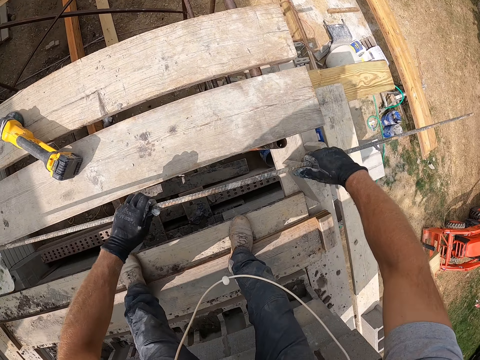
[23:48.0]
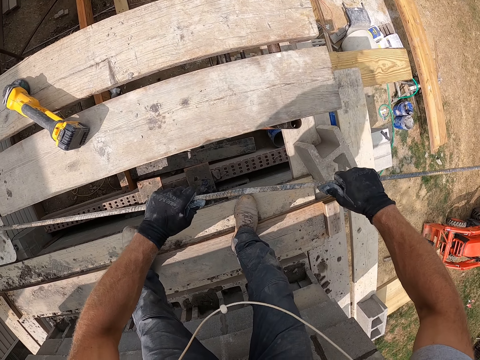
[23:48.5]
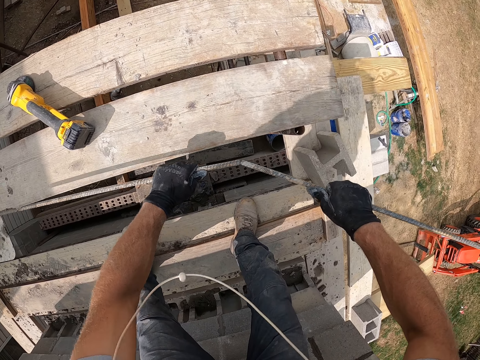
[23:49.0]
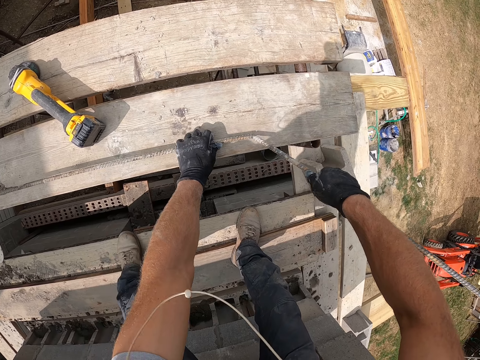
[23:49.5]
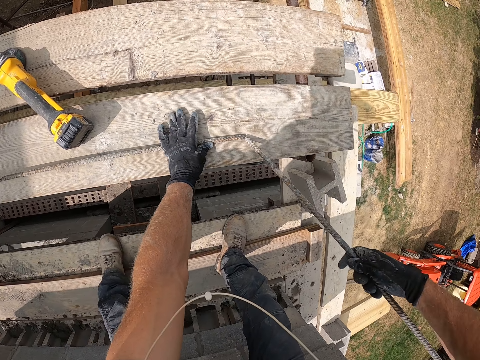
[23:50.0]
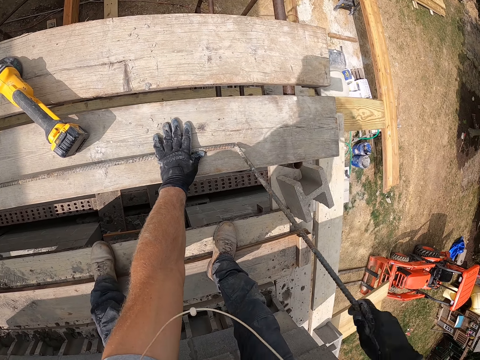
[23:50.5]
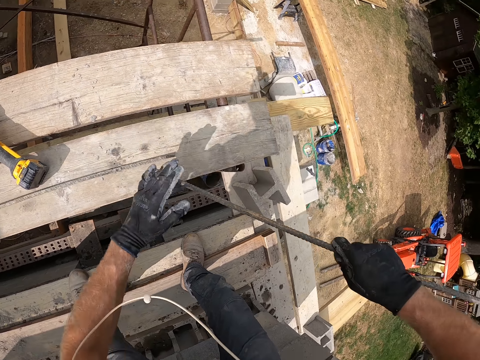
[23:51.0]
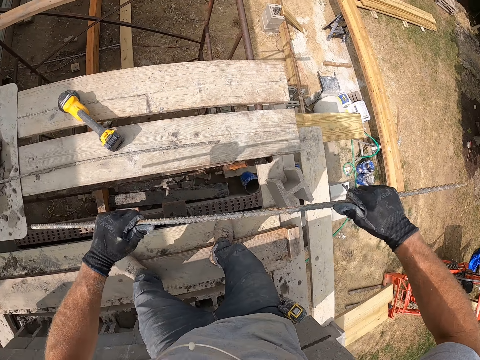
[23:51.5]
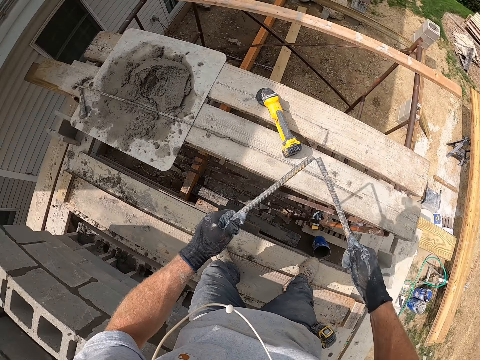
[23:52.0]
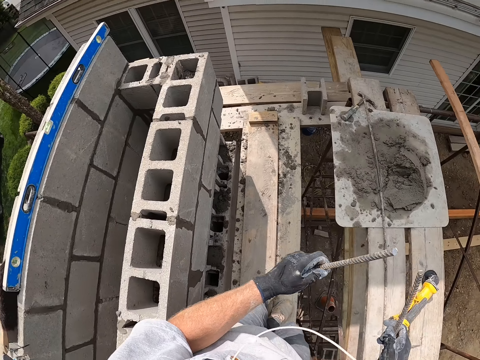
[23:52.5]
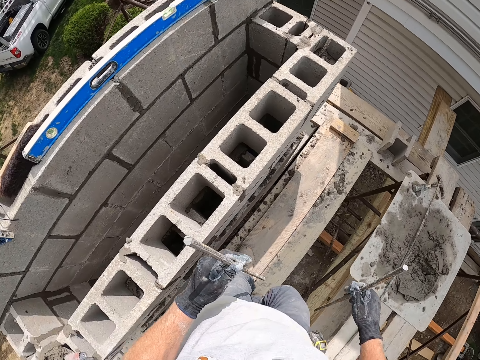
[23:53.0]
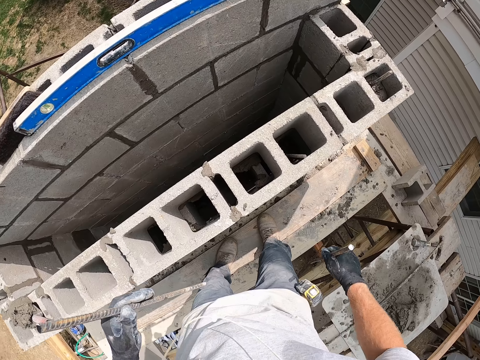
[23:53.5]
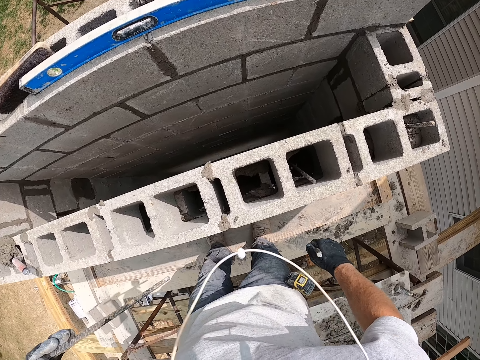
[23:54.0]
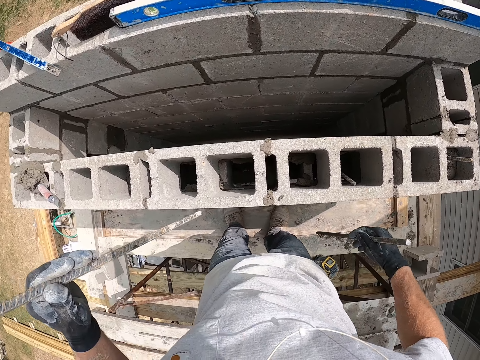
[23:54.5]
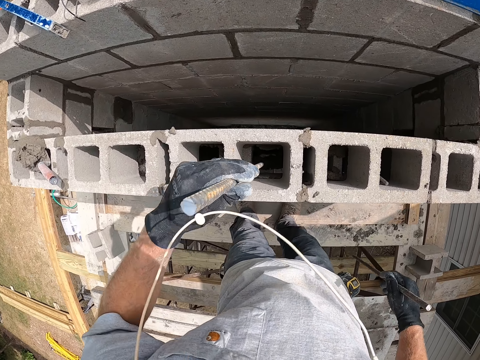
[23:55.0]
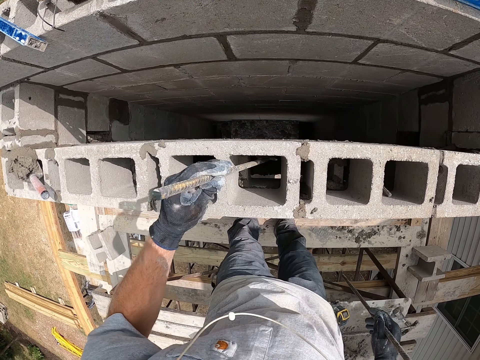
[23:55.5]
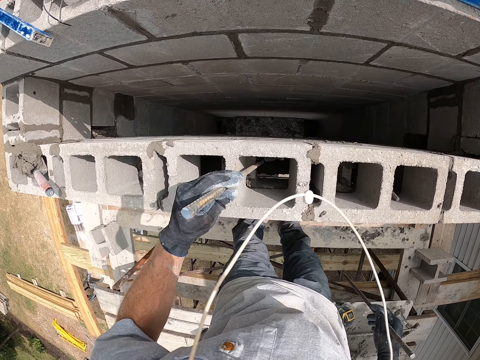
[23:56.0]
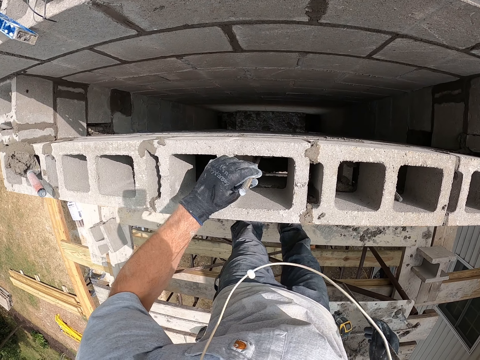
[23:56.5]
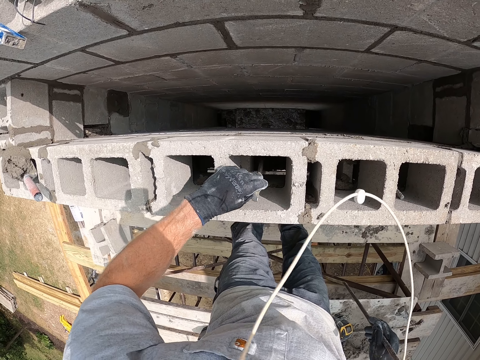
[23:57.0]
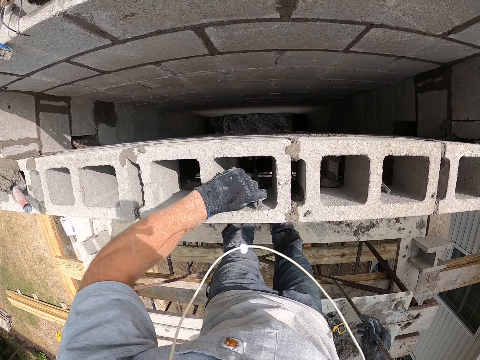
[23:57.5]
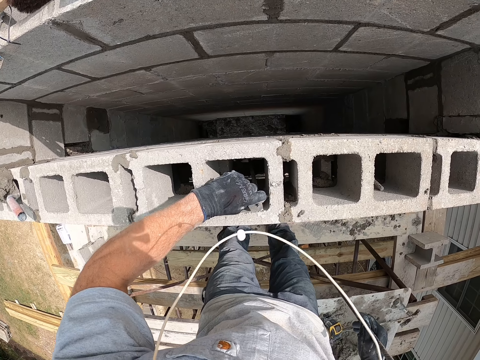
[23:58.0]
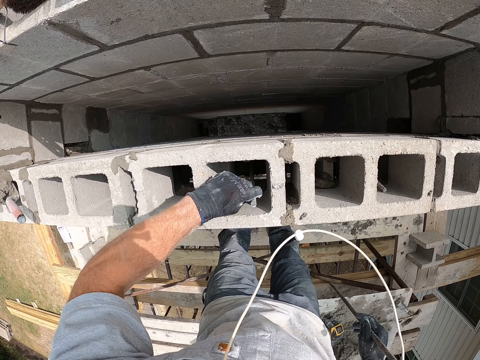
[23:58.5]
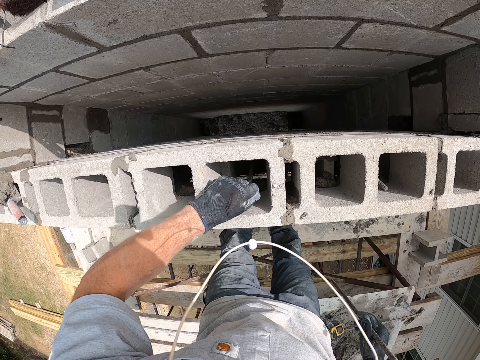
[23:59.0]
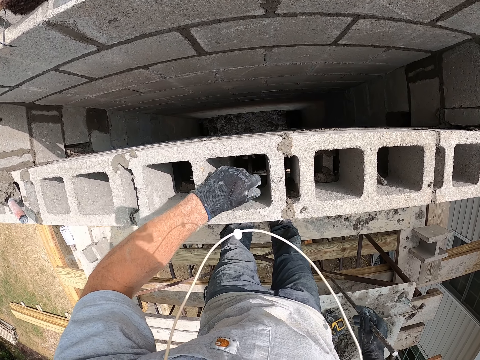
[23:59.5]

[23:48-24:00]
The camera wearer picks up the iron rod with his hands. He breaks the iron rod with his hands. He puts the iron rod in the concrete block. He fixes the metal rods in the holes. He adjusts the iron rod in the concrete block.

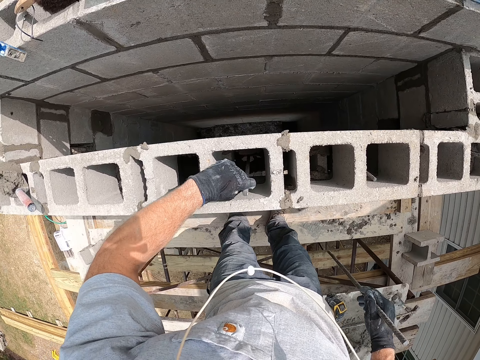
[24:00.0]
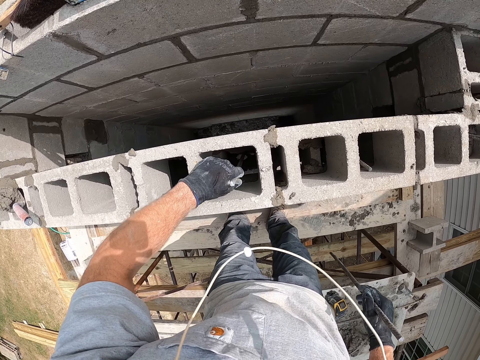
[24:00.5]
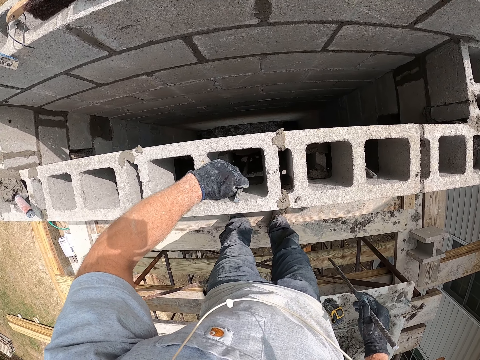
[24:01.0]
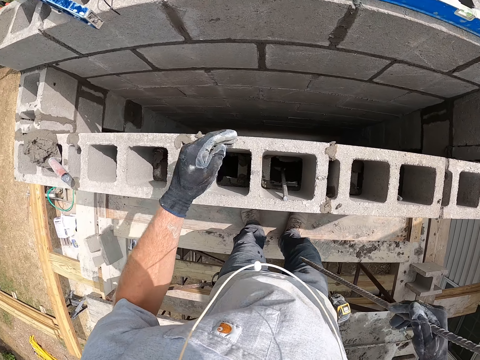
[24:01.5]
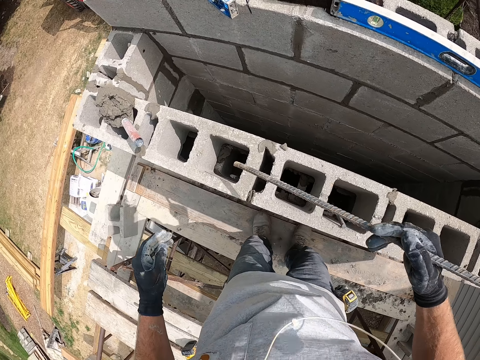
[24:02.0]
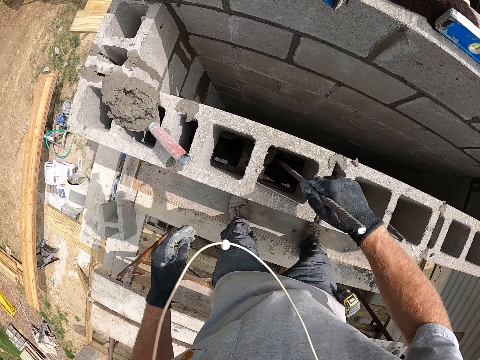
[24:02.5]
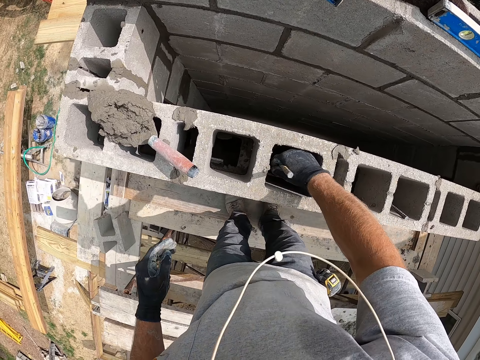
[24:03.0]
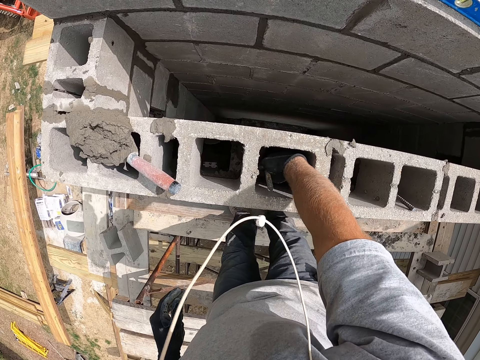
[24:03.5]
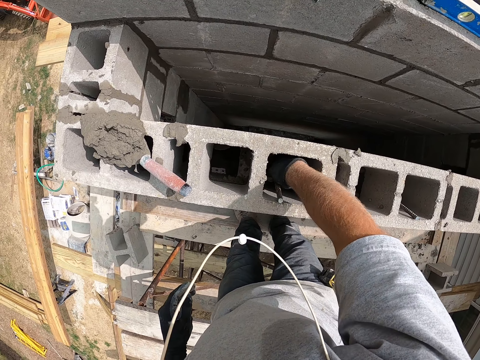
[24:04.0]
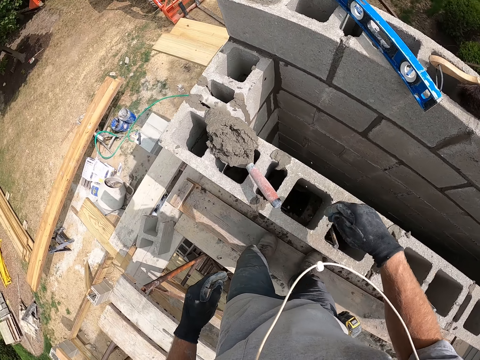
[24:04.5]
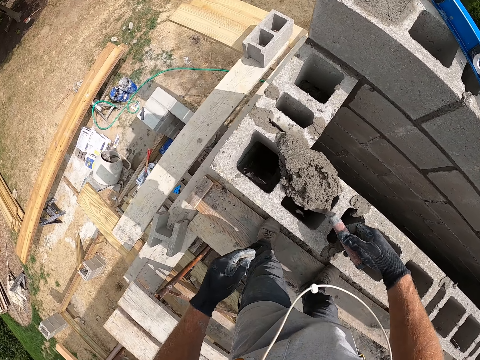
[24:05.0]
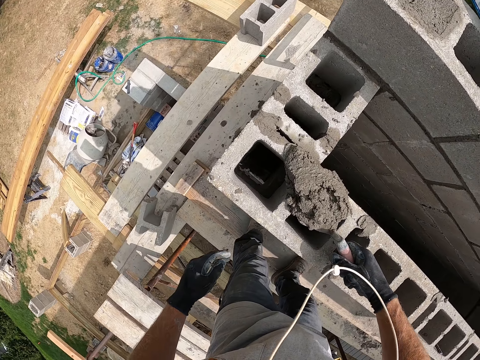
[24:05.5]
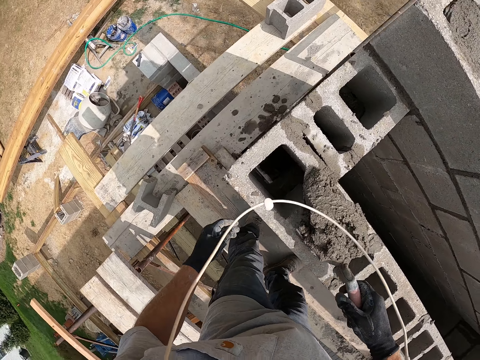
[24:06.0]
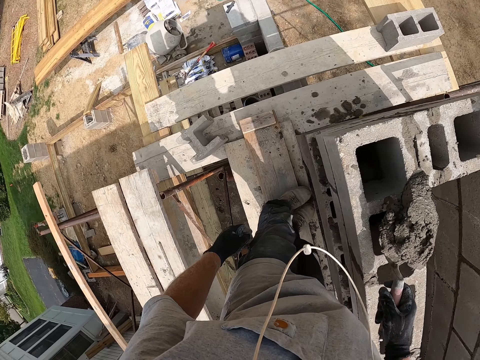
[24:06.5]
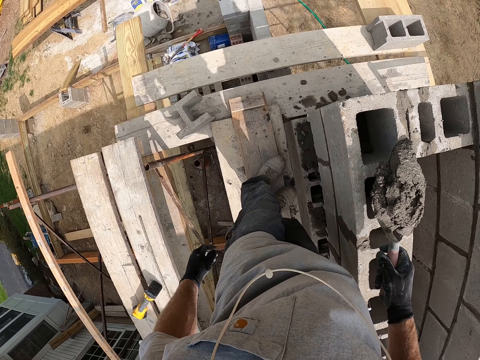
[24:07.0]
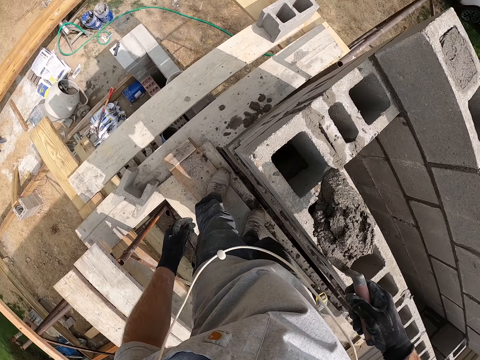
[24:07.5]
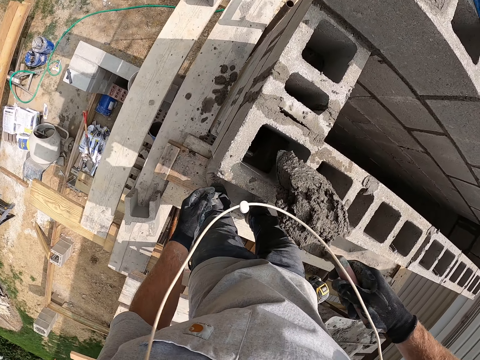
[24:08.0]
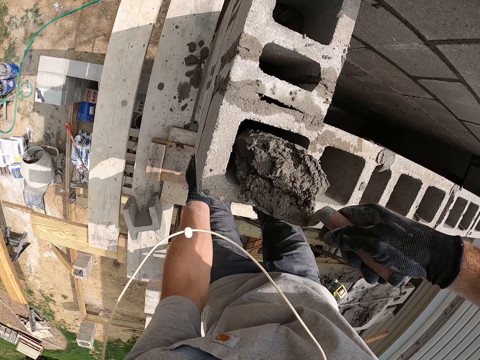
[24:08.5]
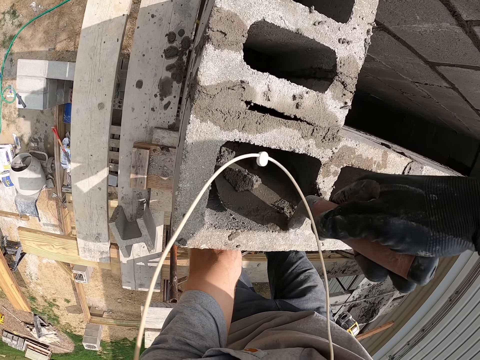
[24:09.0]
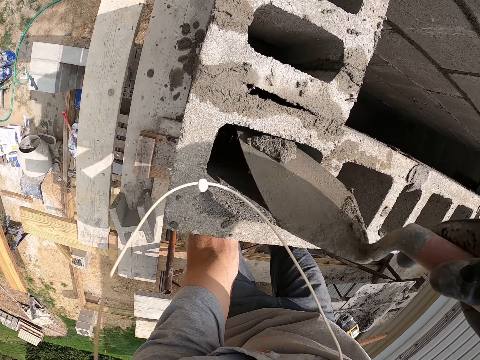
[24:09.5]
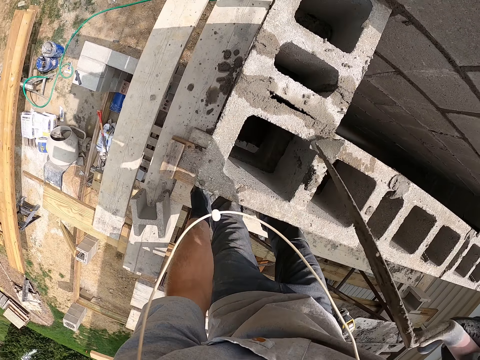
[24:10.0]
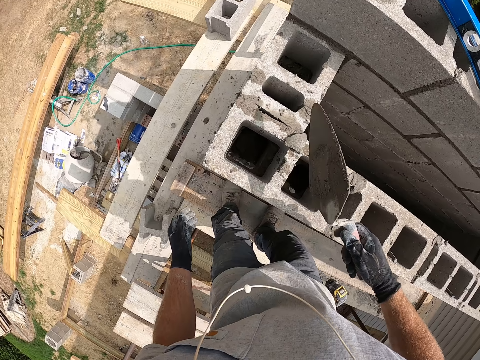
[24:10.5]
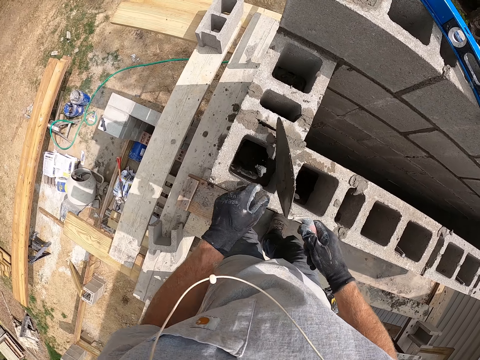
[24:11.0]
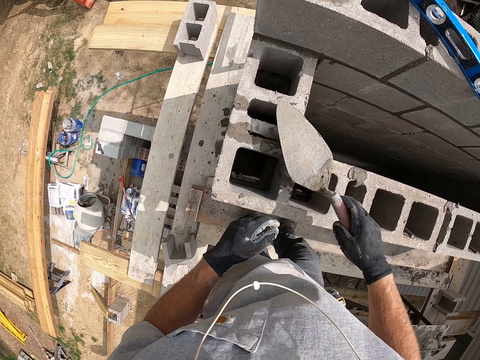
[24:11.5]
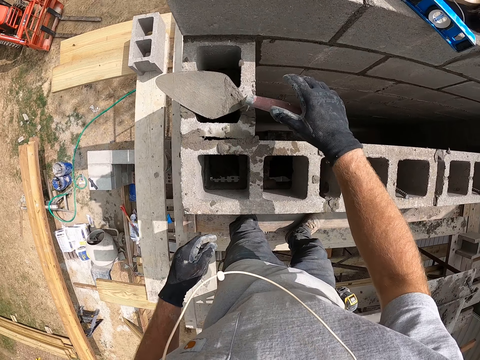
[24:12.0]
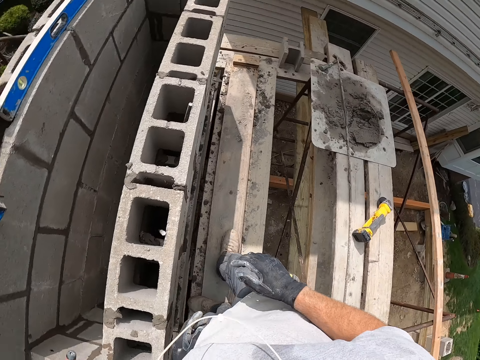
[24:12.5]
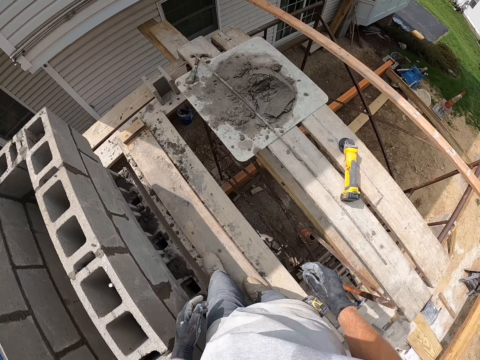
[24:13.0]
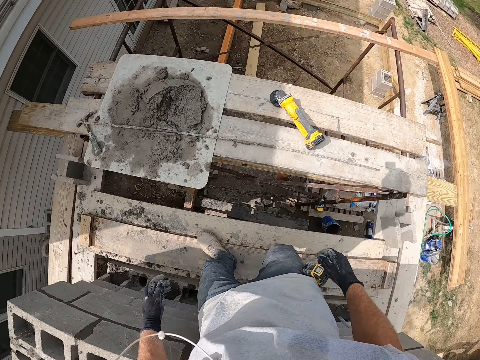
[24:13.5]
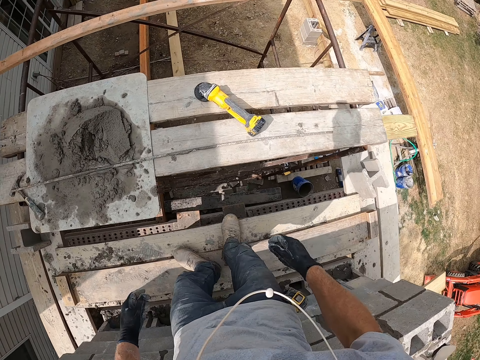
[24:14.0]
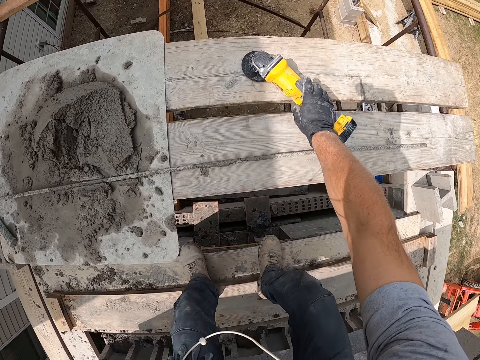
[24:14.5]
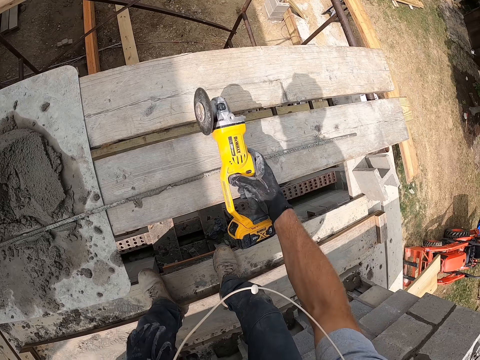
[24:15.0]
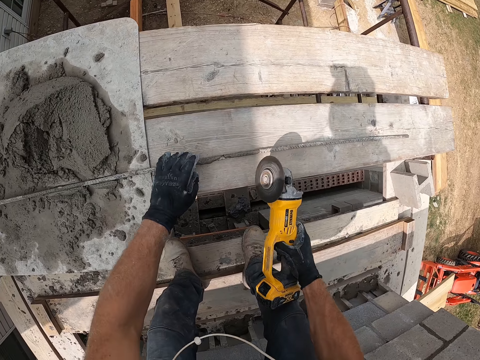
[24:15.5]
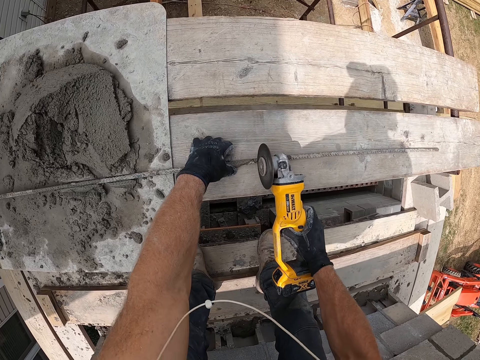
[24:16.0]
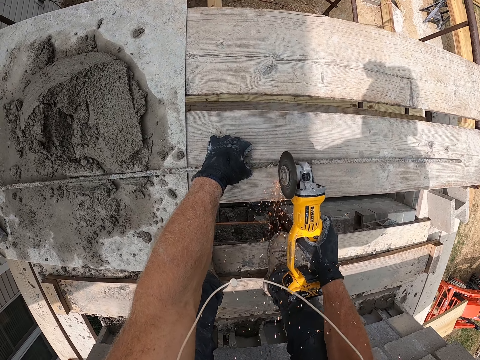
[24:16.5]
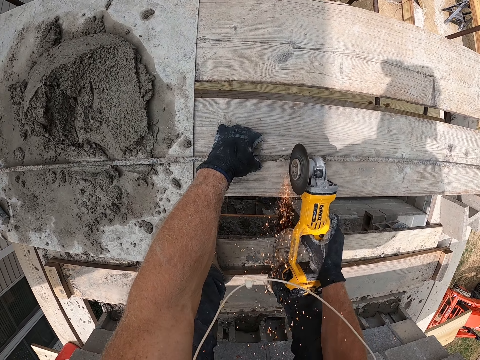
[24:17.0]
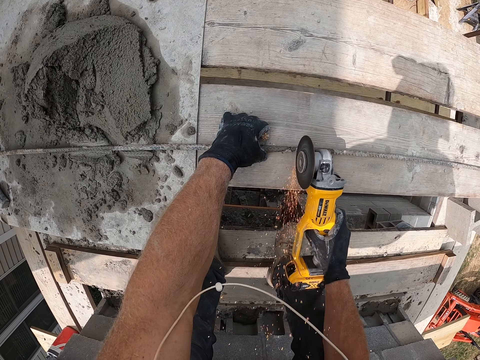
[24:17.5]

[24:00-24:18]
The camera wearer puts the iron rod in the concrete block. They pick up the trowel on the concrete block. They pour cement into the concrete wall. They push cement into the concrete wall. They drop the trowel on the concrete wall. They pick up the iron cutter from the wooden plank. They cut the iron rod with the iron cutter.
